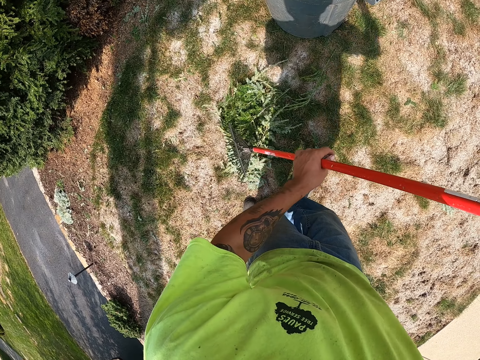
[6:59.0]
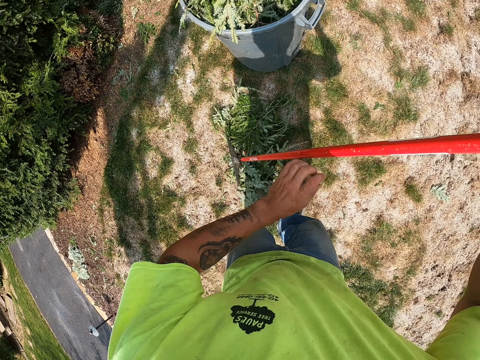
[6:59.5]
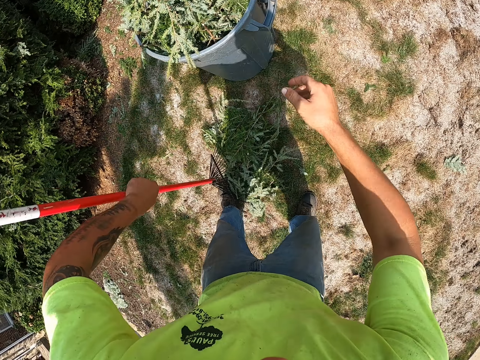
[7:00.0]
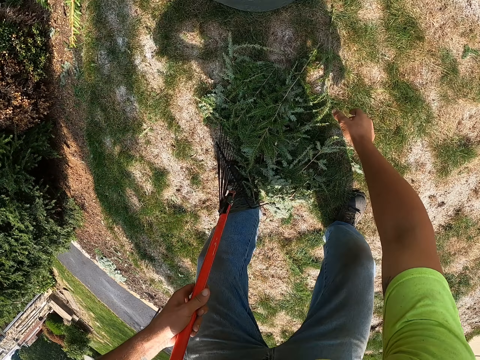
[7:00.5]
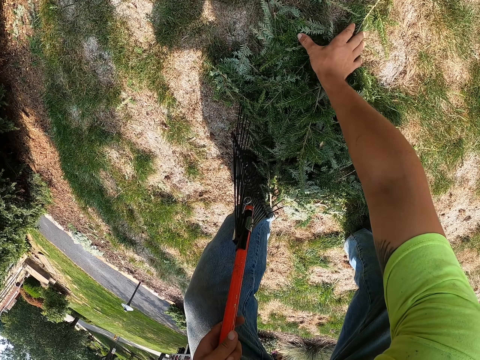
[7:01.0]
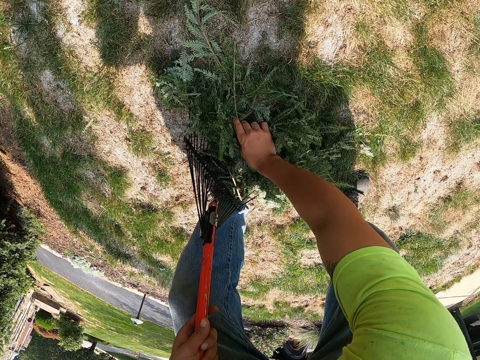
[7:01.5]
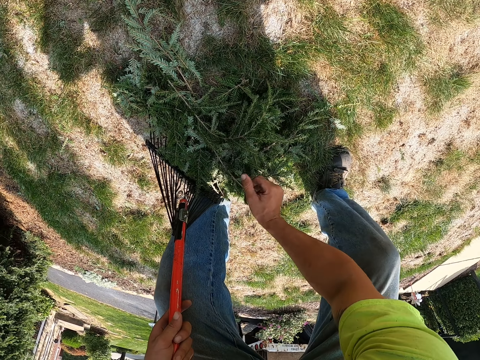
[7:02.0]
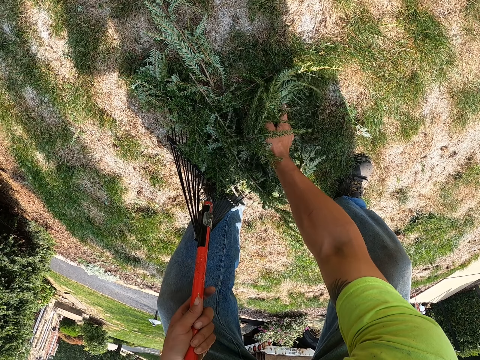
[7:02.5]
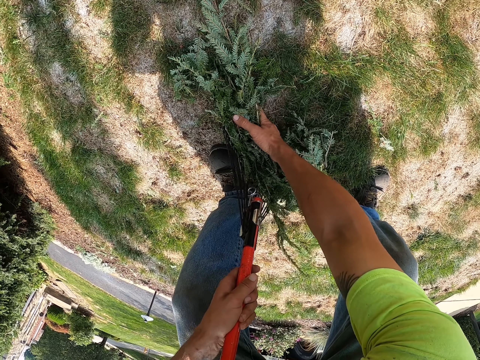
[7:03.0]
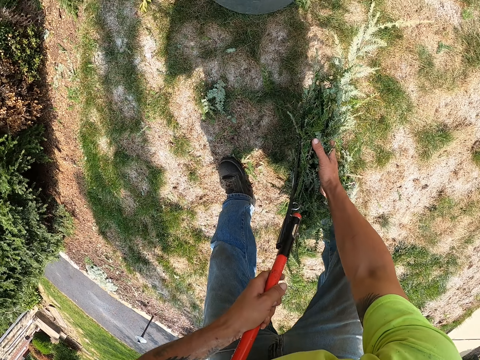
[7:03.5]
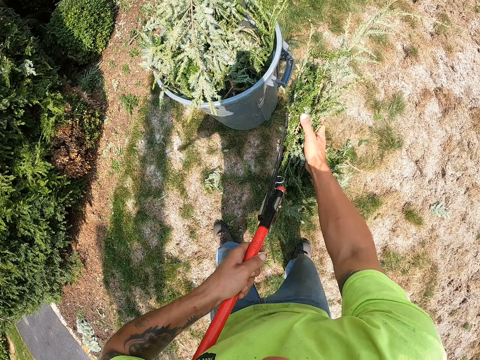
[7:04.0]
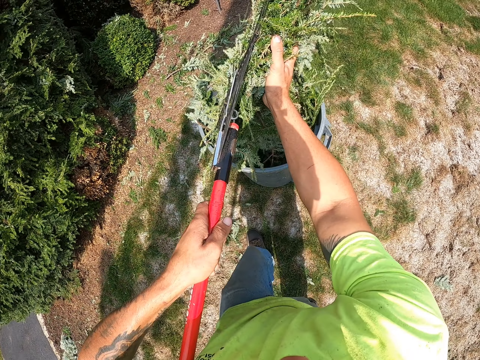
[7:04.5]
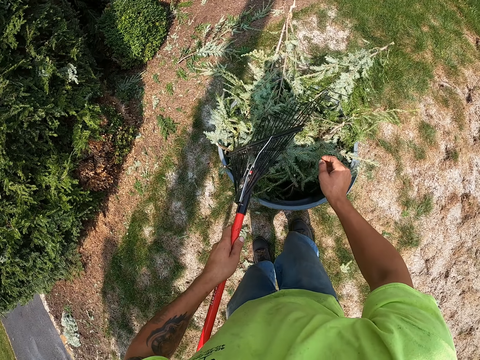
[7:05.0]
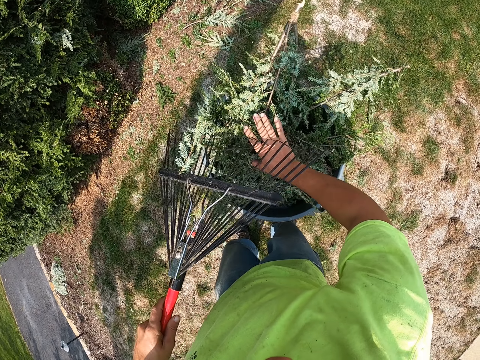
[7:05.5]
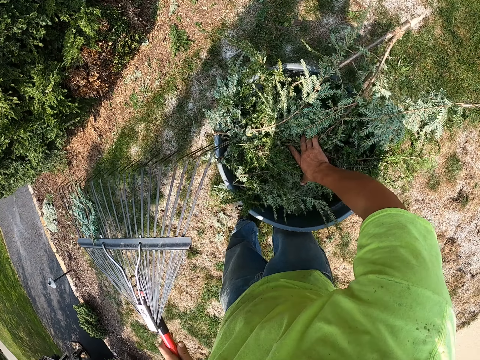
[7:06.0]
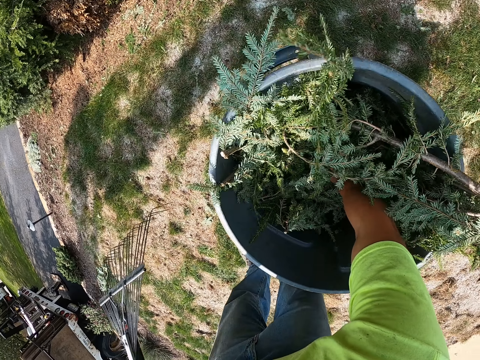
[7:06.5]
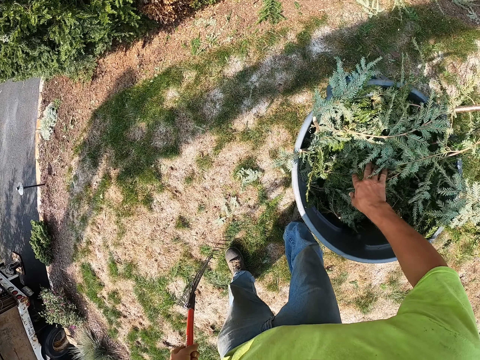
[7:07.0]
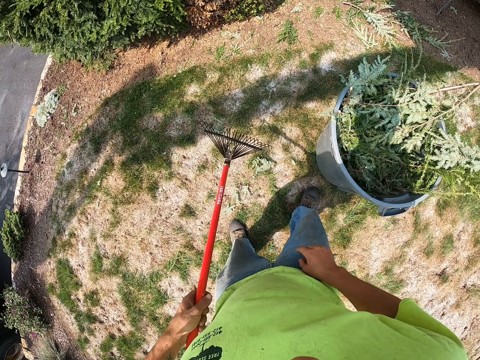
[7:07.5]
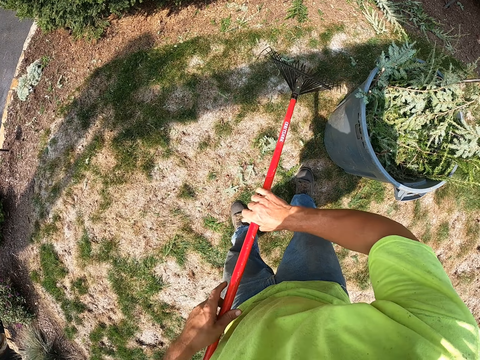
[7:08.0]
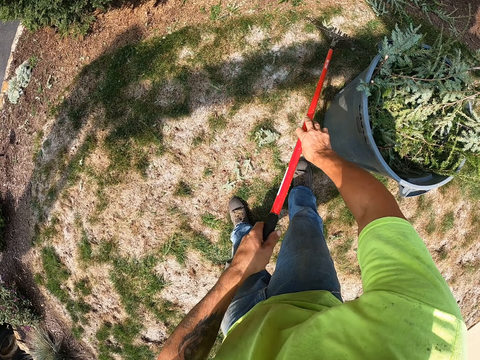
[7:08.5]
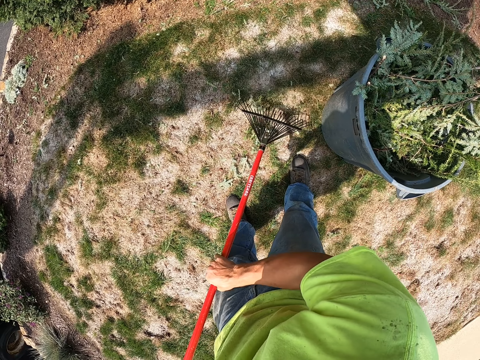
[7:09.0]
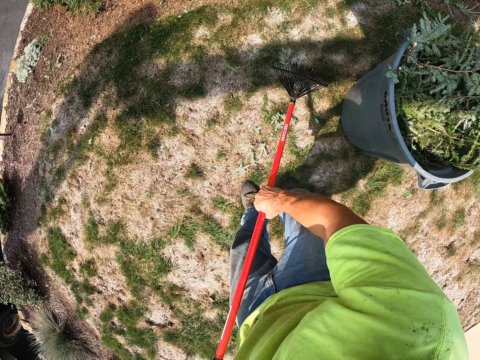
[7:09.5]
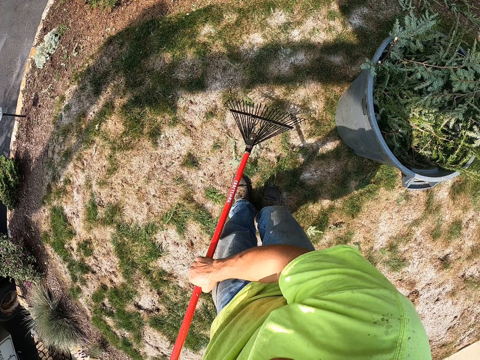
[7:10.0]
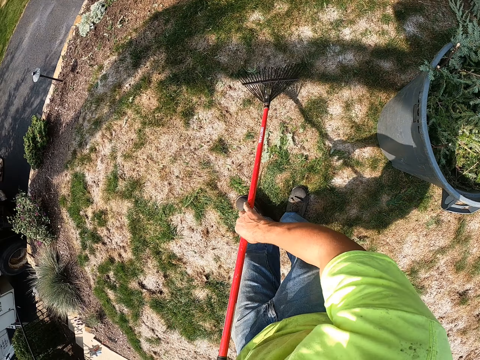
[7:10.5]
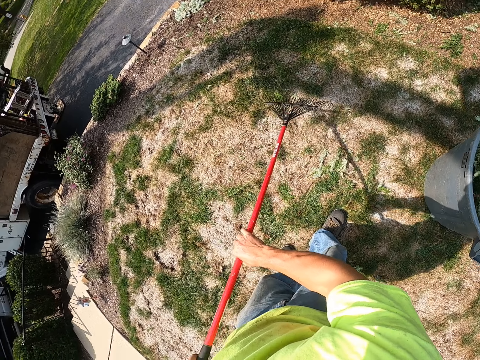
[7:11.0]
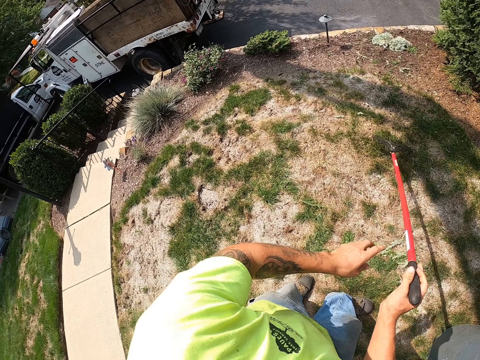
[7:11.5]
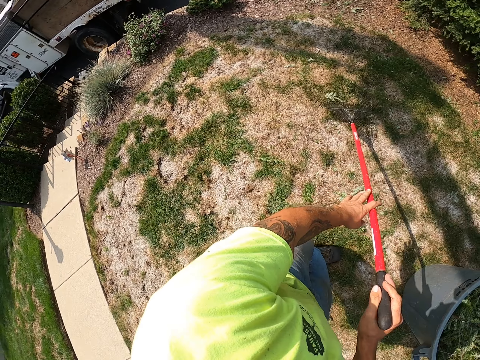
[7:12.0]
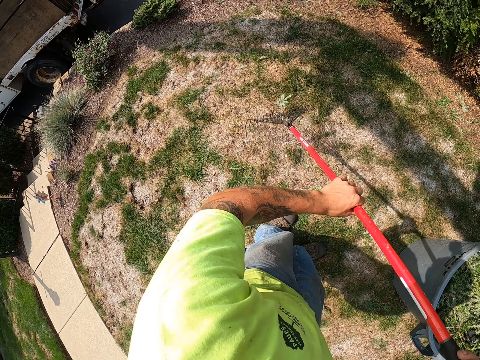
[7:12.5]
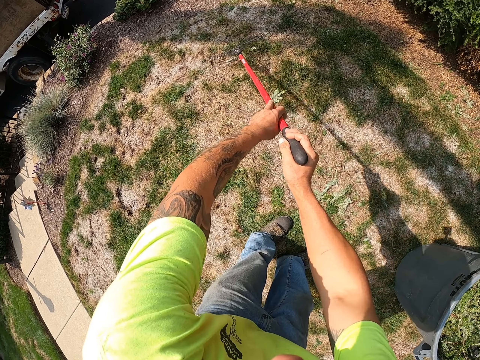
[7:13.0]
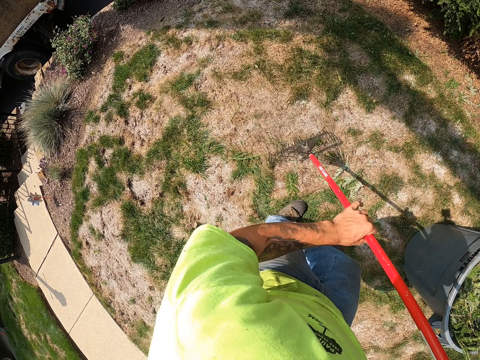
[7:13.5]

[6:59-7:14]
The camera wearer holds the rake with his left hand. He picks up the leaves. He packs the leaves on the lawn to the rake in his left hand with his right hand. He pours the leaves into the bucket with the rake in his left hand. He presses the leaves into the bucket with his right hand. He scrapes the leaves on the lawn with the rake in his hands.

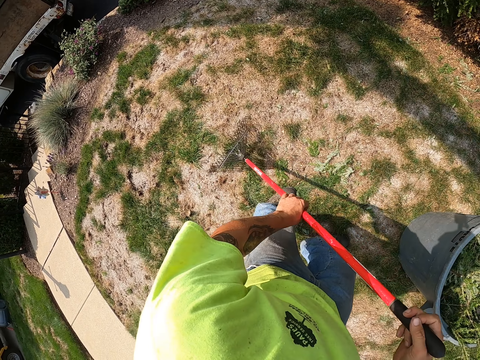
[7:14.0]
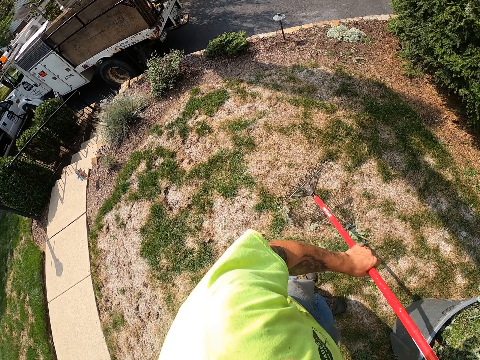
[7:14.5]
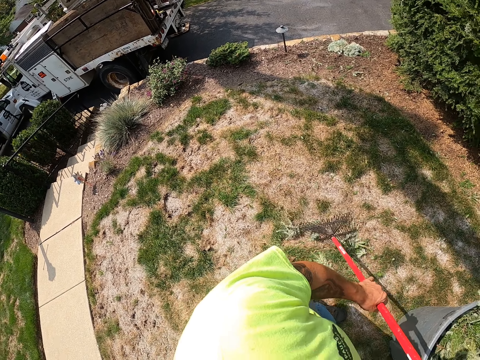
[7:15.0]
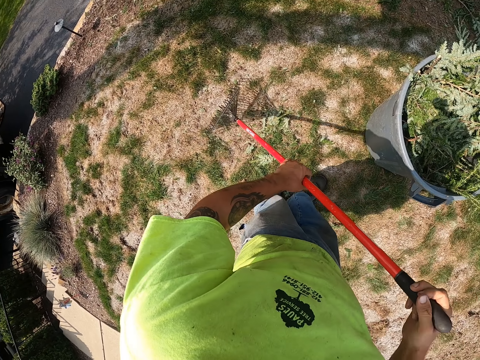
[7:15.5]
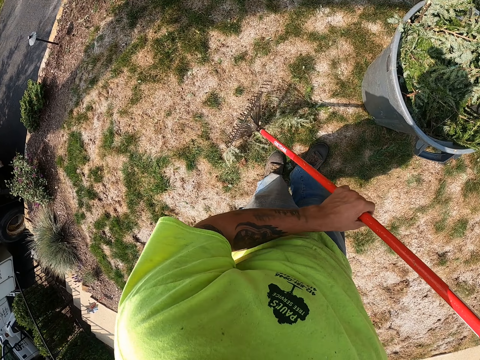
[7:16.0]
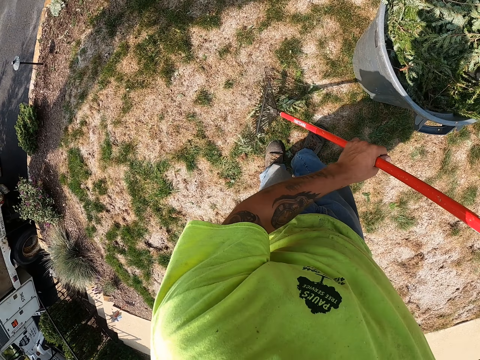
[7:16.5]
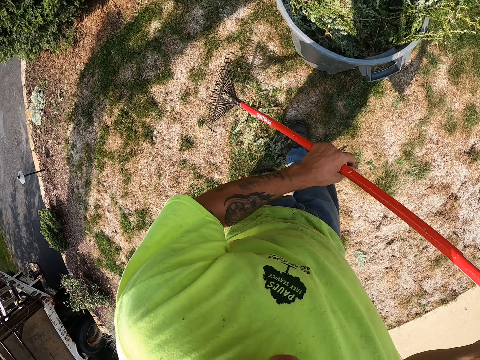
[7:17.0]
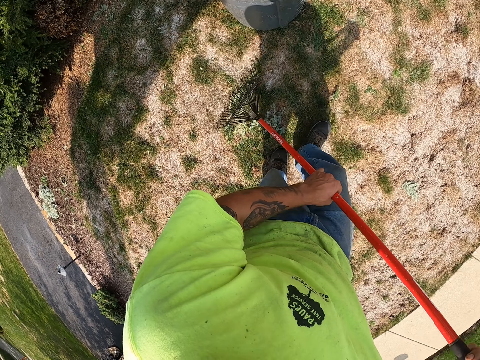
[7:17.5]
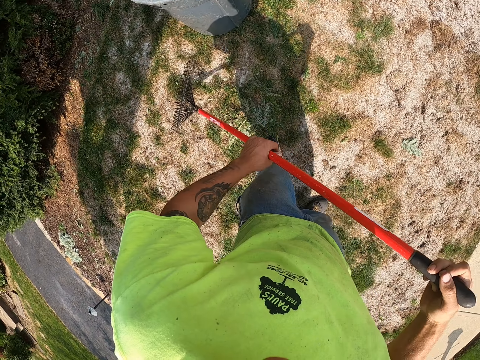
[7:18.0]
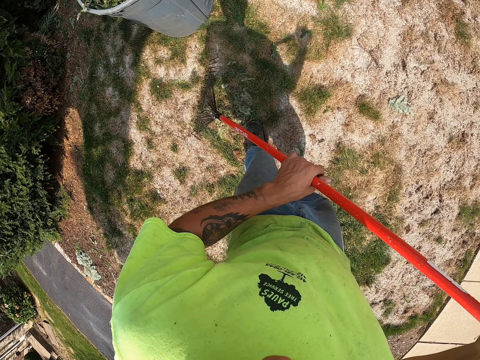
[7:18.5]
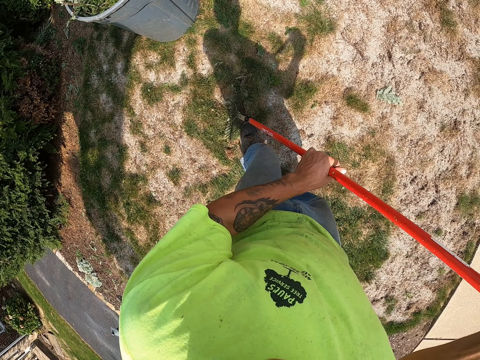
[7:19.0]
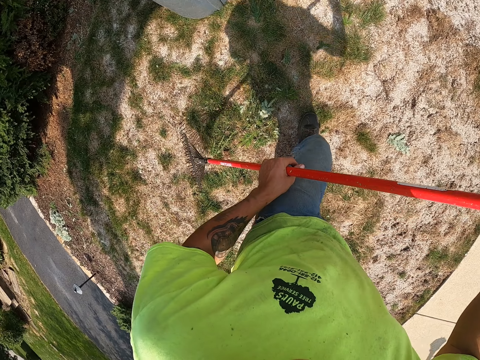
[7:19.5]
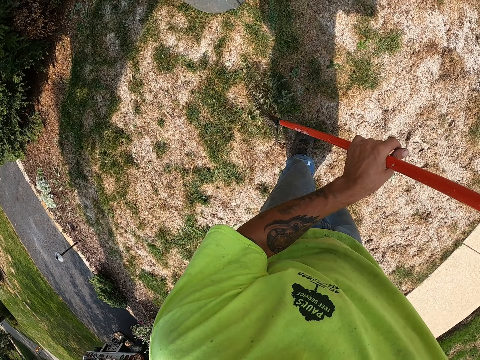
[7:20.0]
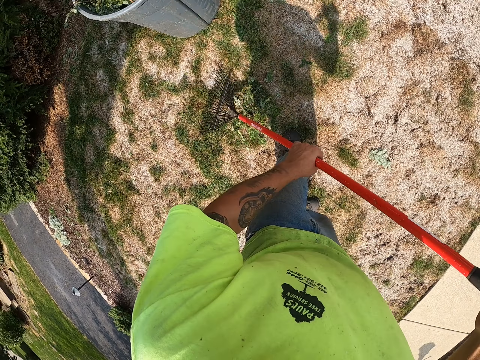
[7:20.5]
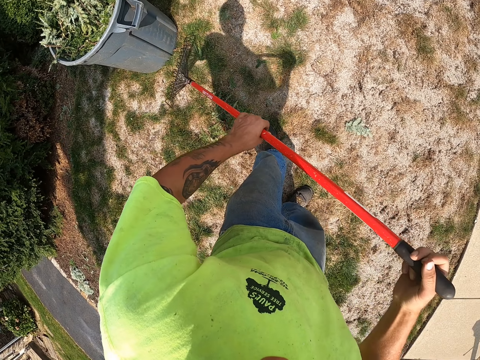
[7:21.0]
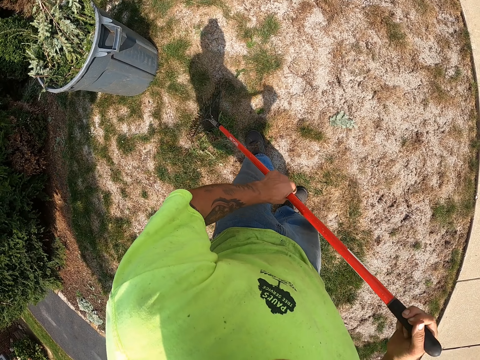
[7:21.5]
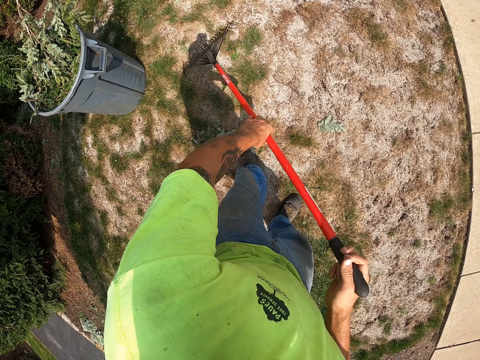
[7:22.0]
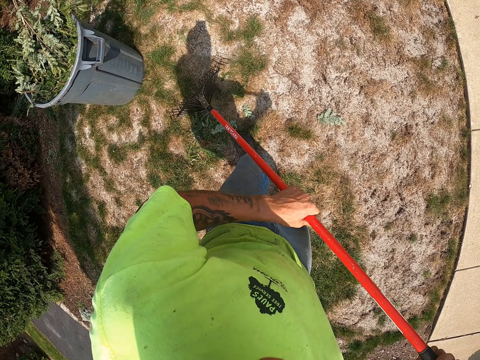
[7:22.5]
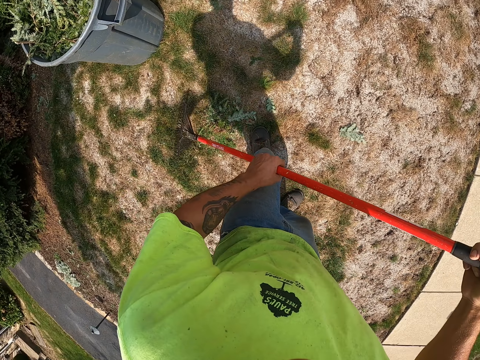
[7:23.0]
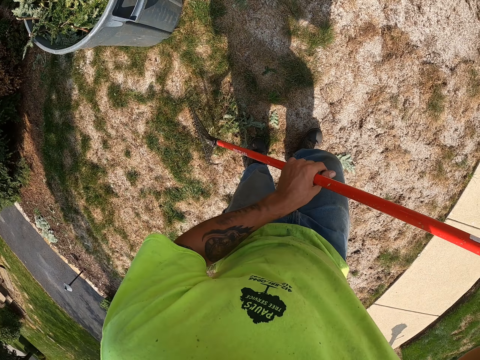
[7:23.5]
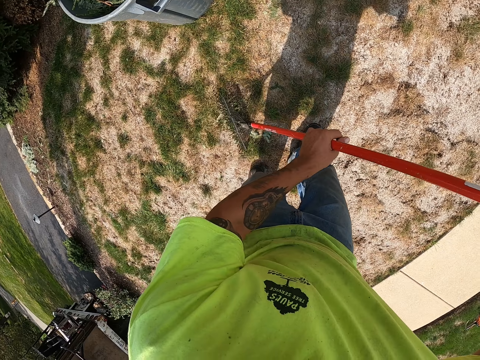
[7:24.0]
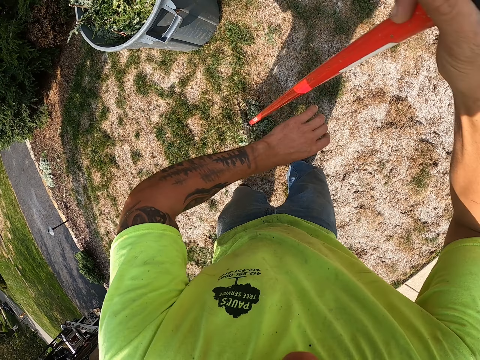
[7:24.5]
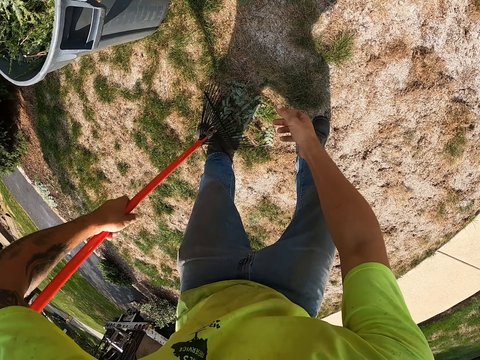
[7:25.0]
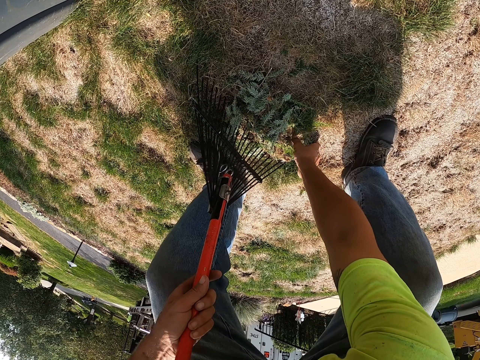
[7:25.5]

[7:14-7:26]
The camera wearer holds the rake with his left hand.
